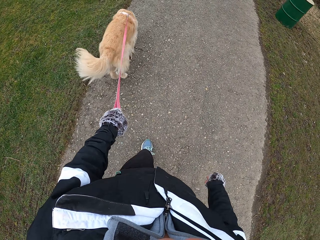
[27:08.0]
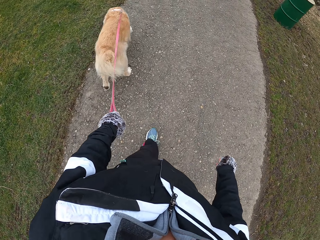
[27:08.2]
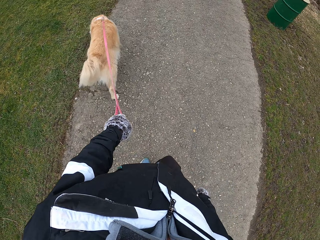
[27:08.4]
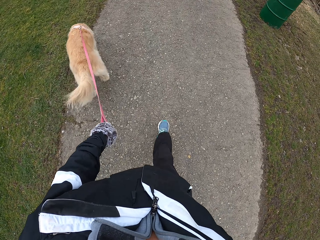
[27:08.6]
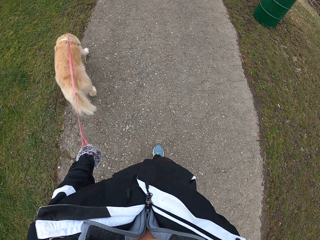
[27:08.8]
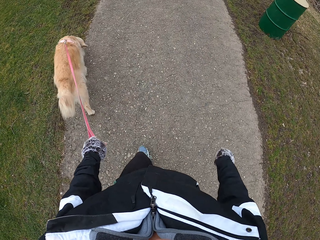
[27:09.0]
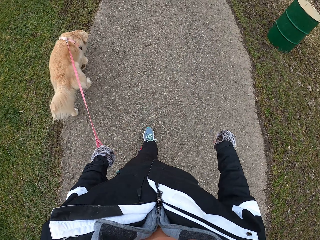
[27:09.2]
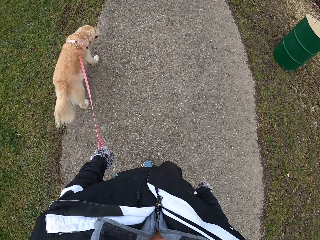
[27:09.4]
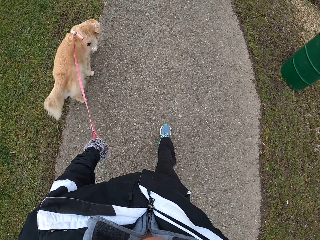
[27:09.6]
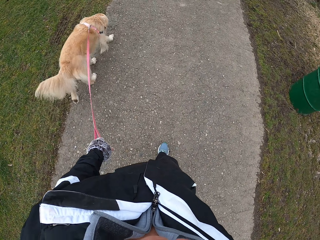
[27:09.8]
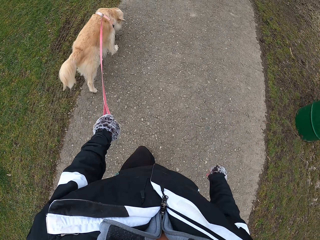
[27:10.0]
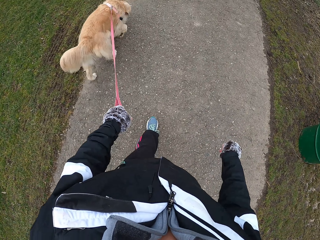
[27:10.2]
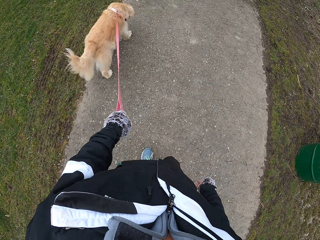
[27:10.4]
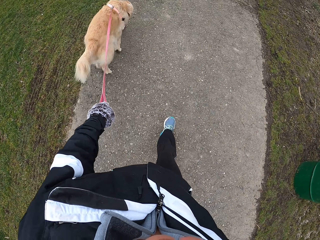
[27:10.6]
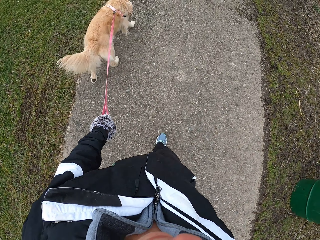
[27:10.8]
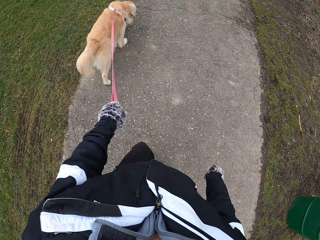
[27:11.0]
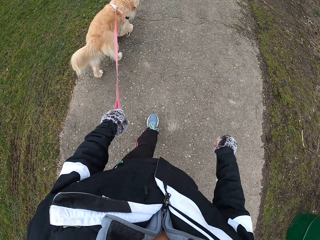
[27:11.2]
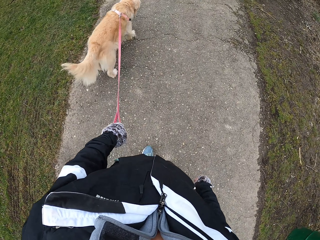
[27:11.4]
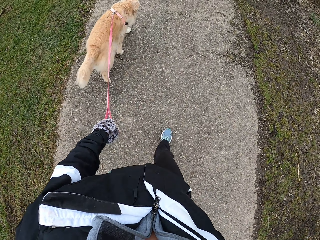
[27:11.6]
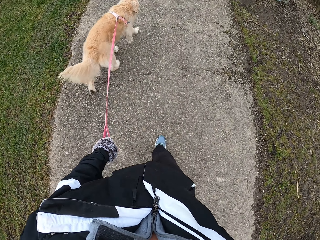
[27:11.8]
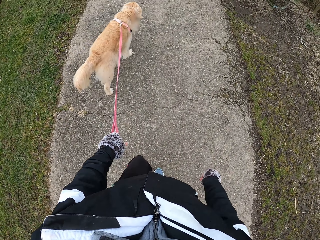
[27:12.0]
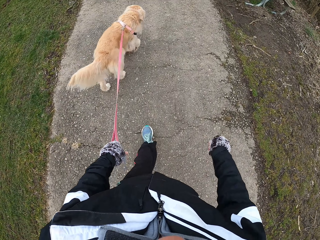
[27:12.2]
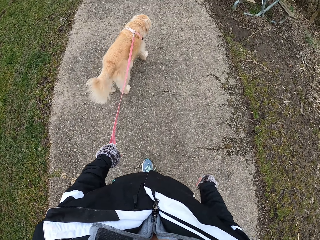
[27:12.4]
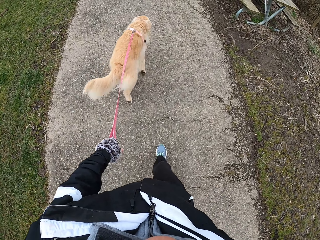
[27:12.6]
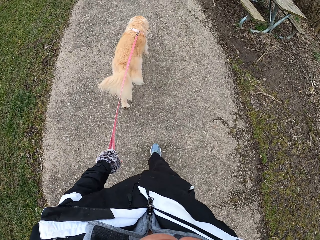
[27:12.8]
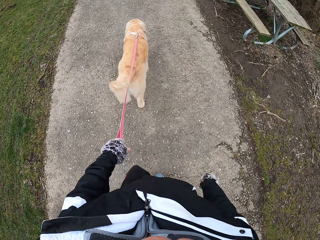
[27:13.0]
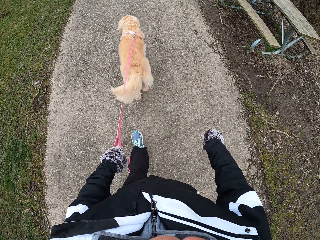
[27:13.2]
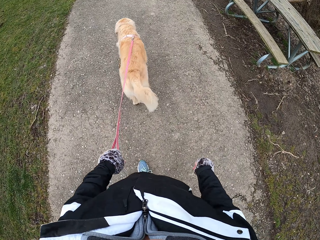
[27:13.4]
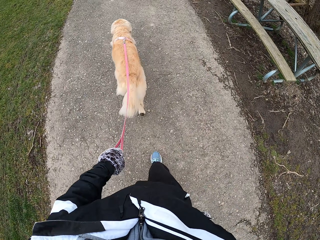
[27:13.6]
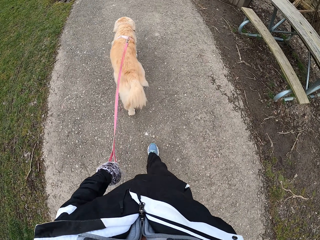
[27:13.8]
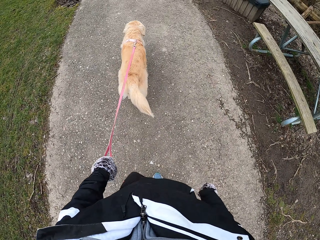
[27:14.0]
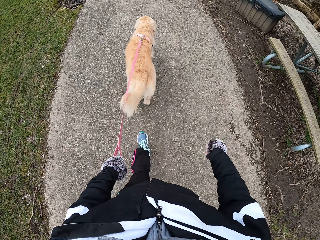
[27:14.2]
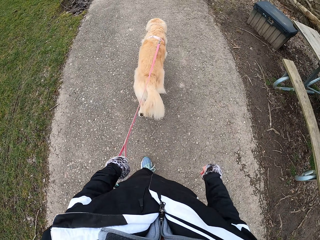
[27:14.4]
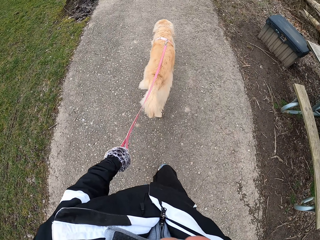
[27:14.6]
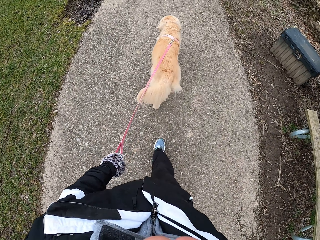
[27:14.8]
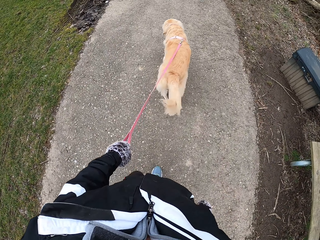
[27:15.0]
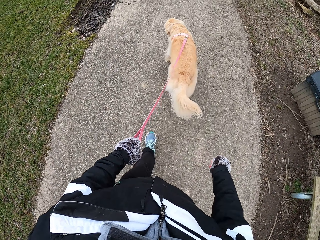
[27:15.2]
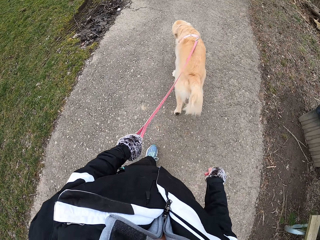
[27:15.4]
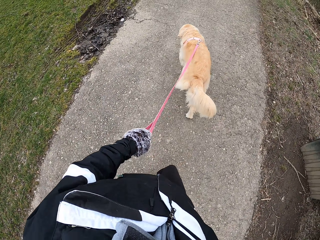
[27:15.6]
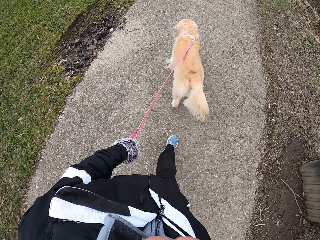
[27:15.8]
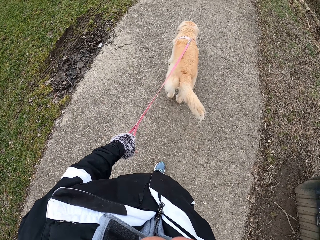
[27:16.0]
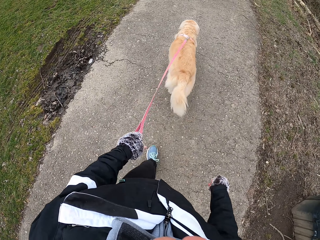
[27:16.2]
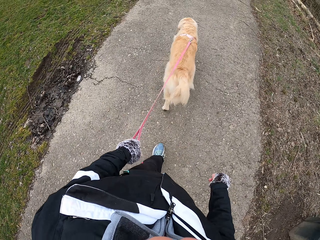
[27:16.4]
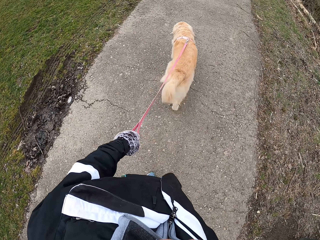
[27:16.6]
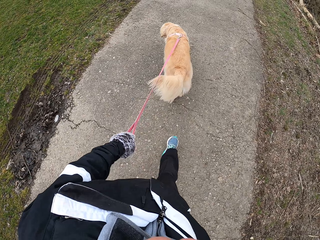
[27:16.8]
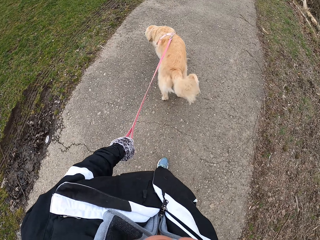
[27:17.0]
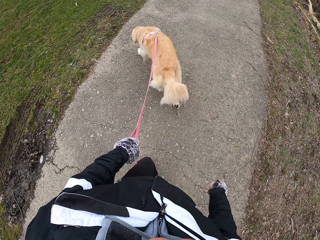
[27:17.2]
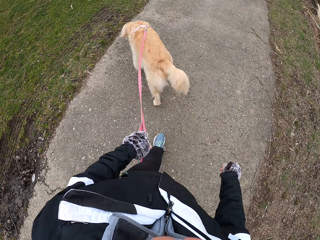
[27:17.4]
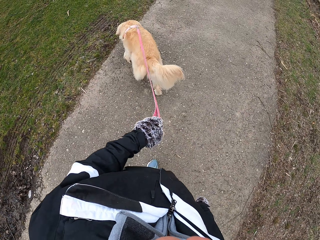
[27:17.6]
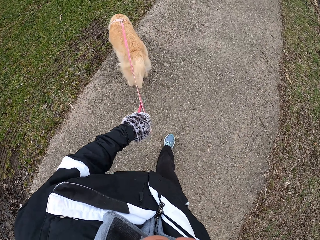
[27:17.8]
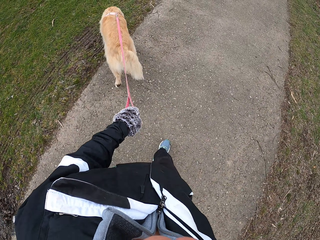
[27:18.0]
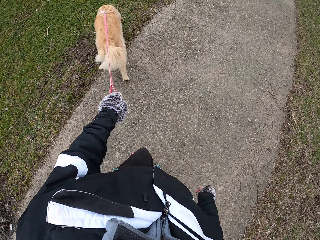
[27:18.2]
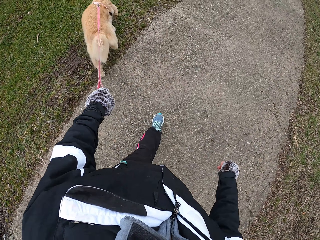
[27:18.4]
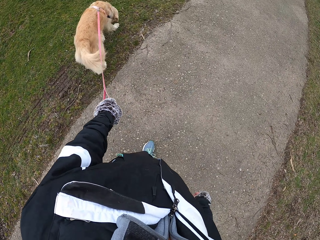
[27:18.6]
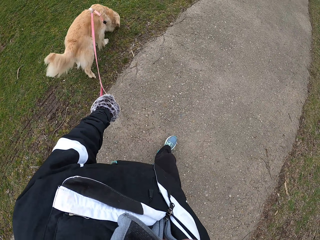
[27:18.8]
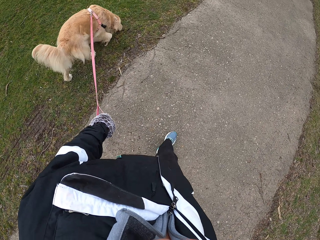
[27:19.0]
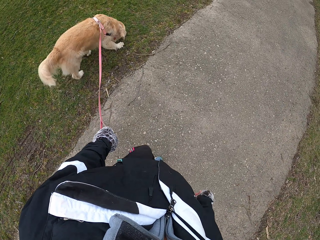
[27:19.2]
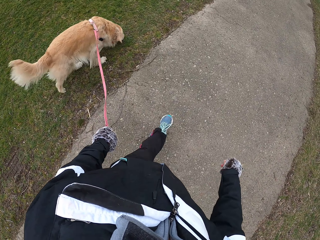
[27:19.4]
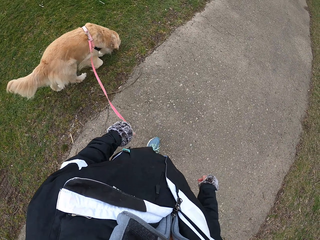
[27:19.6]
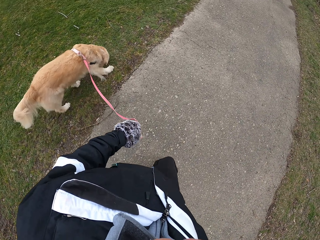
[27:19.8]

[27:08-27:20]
The camera wearer swings the right hand. They walk ahead. They hold the dog strap with the left hand.

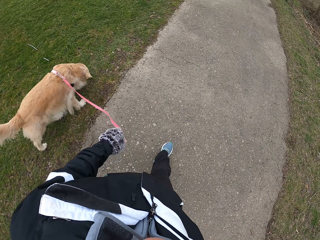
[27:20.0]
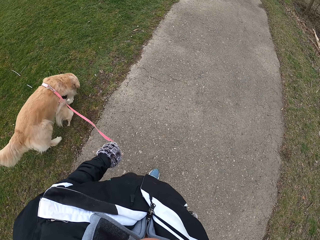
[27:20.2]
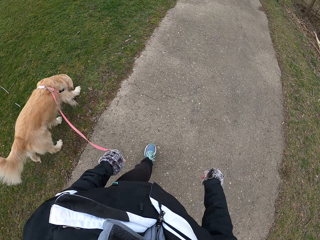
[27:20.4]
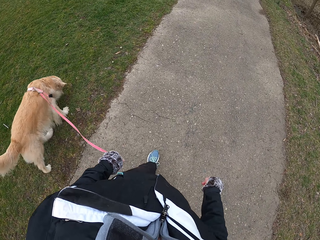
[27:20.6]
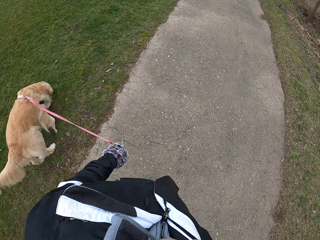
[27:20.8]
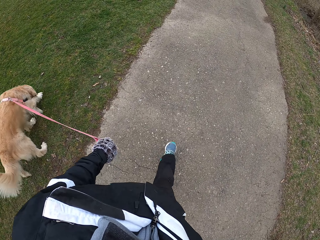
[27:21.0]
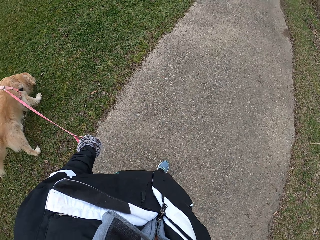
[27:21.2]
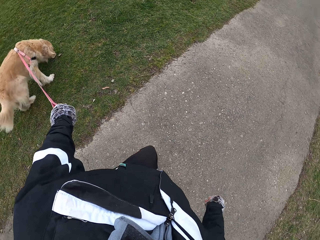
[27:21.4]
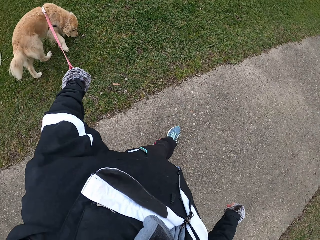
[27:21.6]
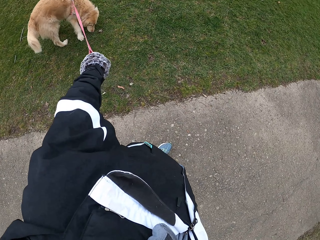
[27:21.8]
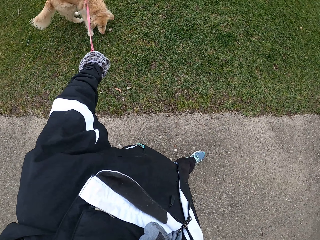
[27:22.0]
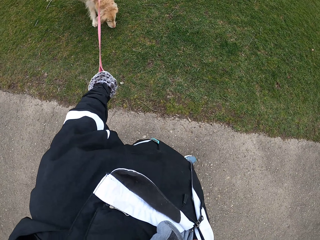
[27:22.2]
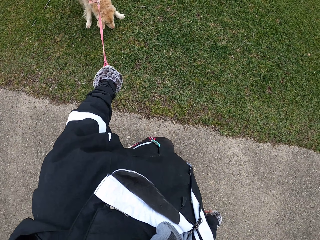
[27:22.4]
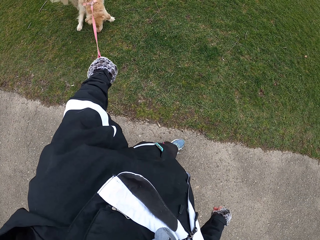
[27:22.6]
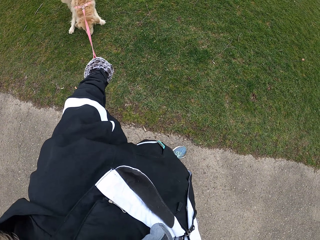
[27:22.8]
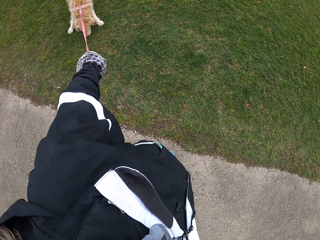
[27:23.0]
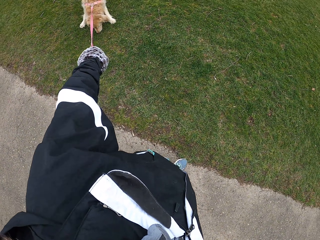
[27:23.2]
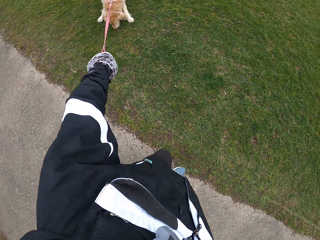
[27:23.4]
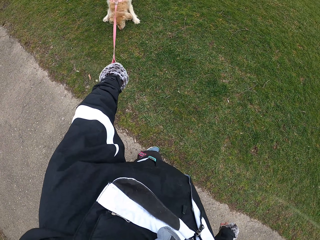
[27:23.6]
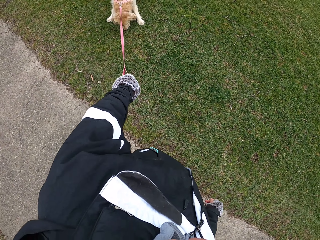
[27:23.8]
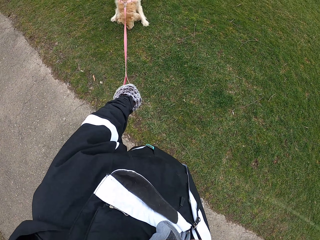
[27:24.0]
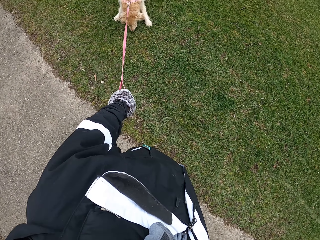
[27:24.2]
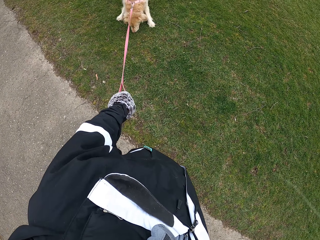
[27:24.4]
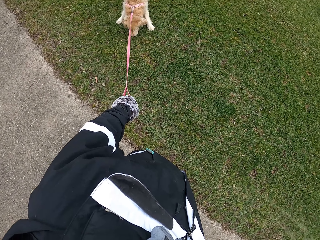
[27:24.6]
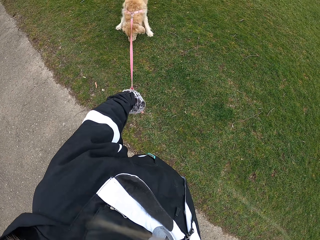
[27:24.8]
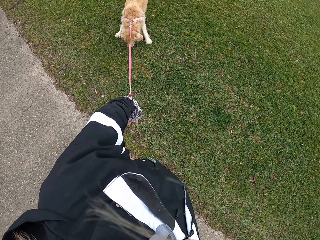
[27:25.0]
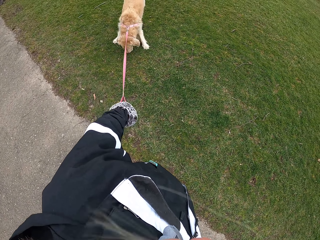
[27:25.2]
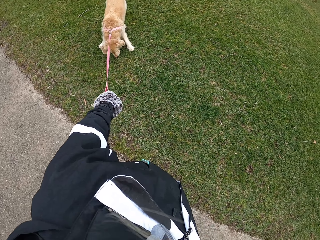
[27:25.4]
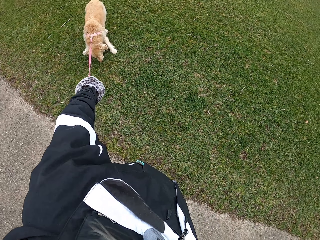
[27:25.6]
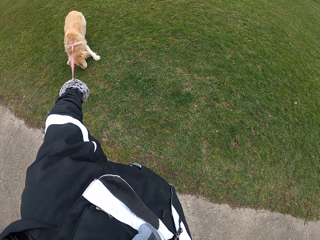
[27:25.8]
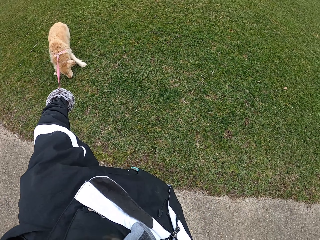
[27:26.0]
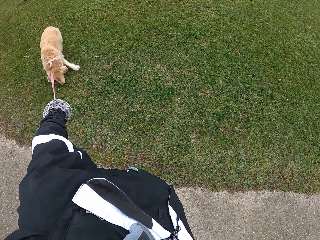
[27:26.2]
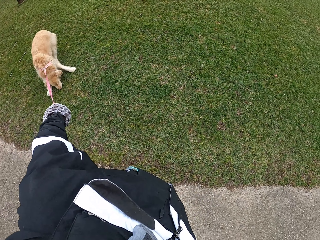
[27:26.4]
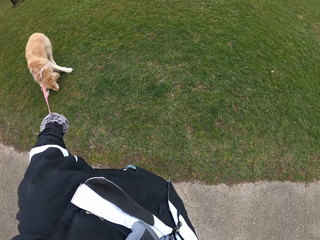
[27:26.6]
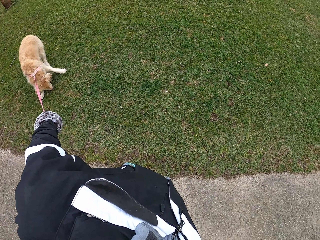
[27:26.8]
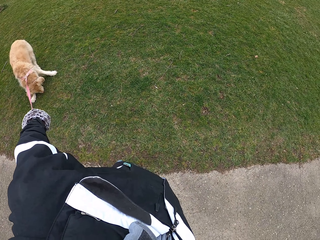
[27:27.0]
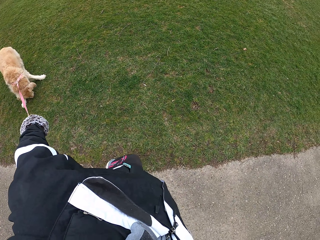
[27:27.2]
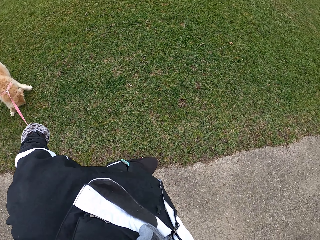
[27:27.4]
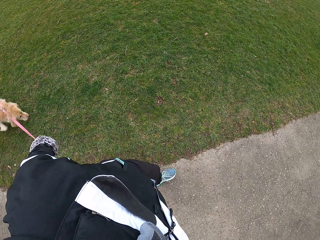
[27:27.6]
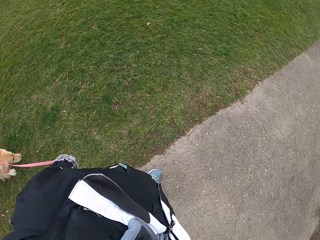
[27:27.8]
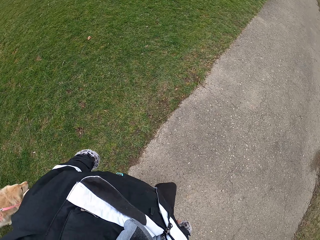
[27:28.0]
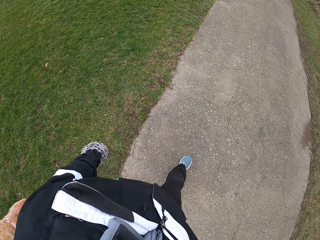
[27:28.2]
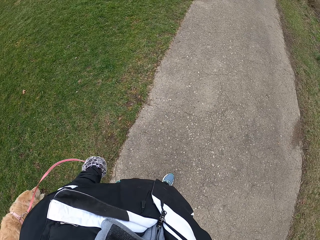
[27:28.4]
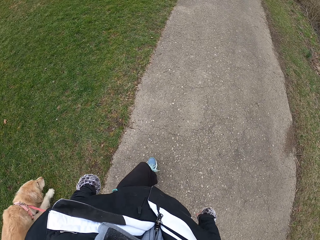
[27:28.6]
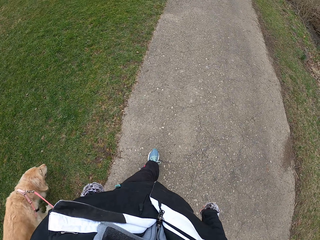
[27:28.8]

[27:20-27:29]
The camera wearer stops on the pathway. They pull the dog leash. They walk.
